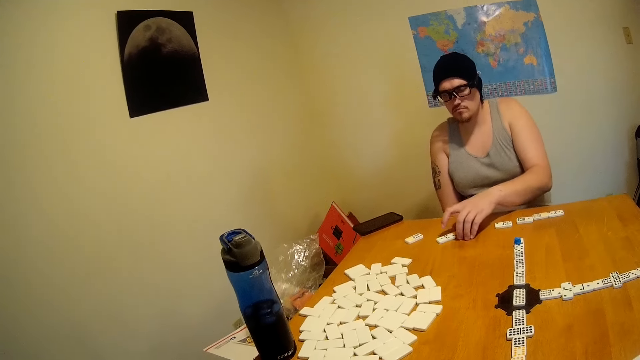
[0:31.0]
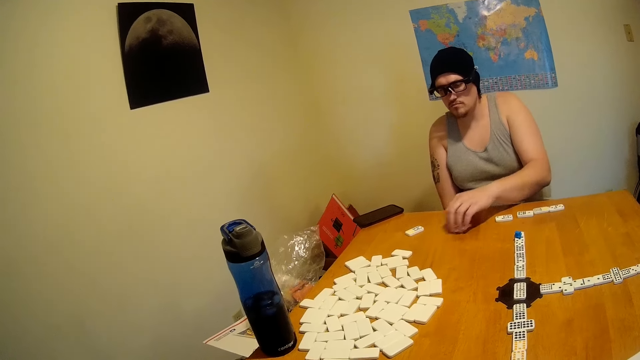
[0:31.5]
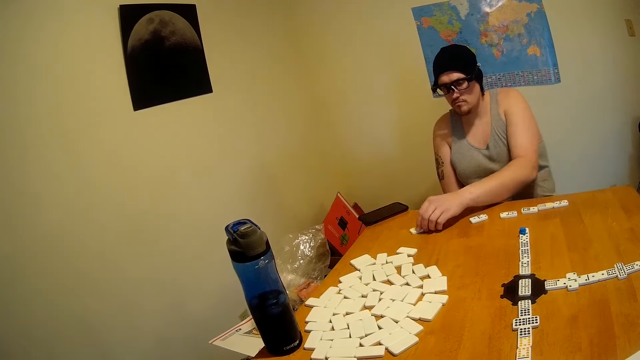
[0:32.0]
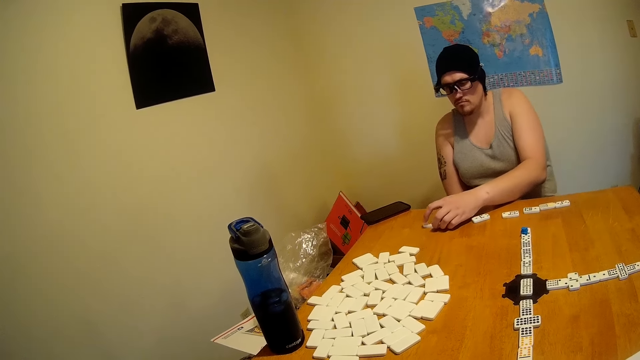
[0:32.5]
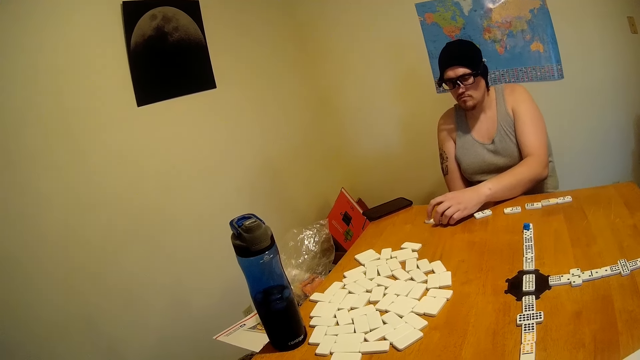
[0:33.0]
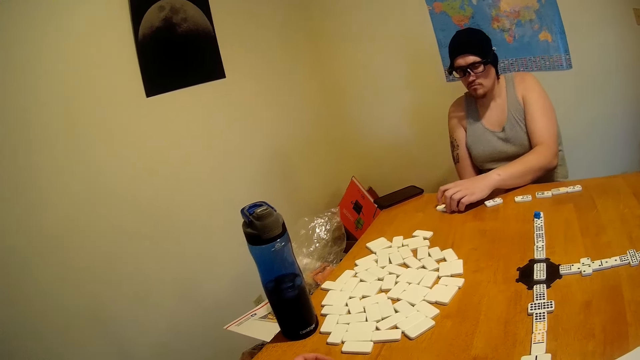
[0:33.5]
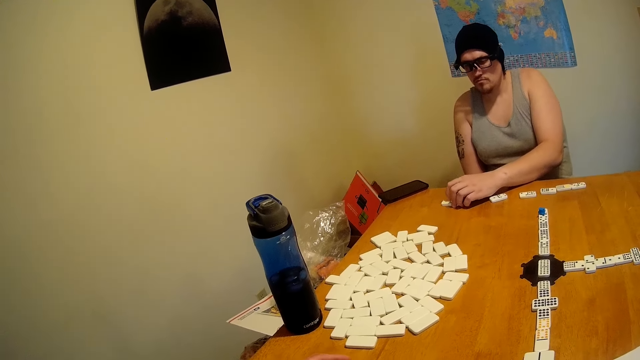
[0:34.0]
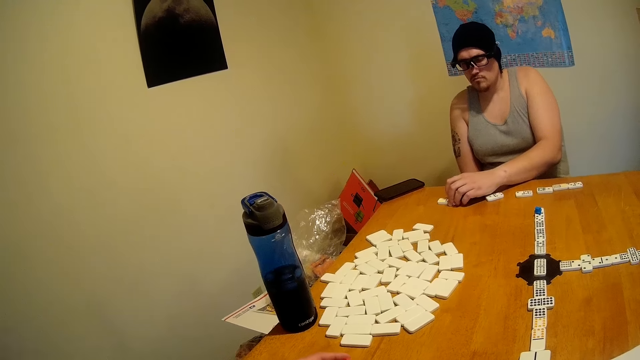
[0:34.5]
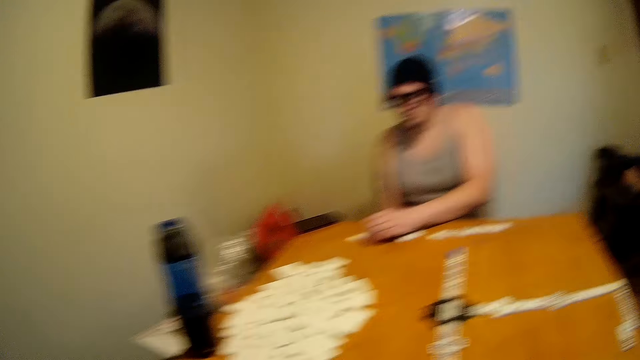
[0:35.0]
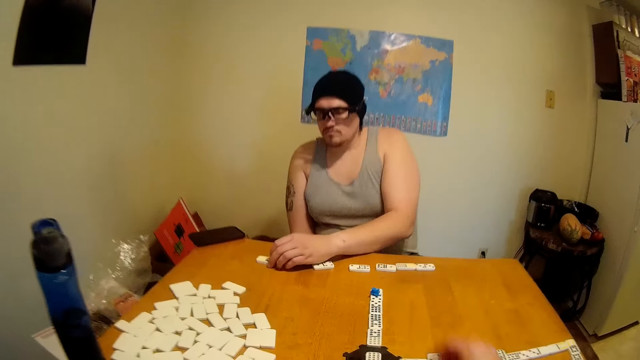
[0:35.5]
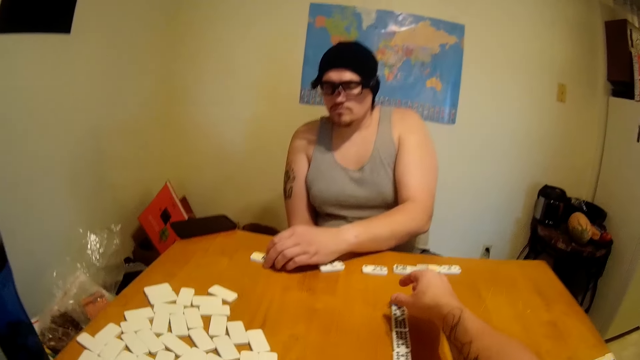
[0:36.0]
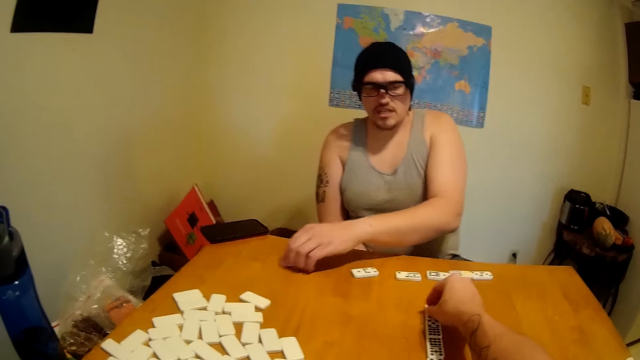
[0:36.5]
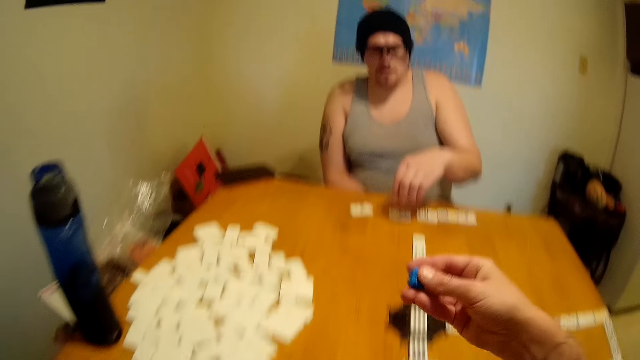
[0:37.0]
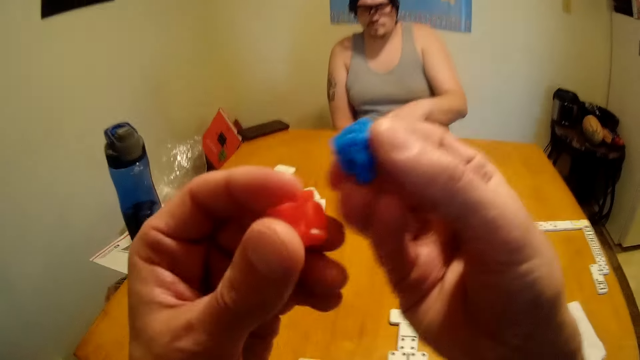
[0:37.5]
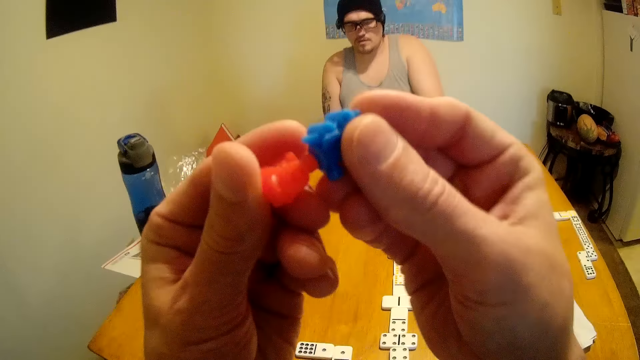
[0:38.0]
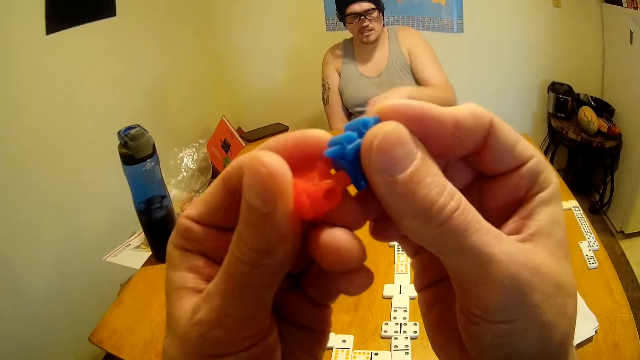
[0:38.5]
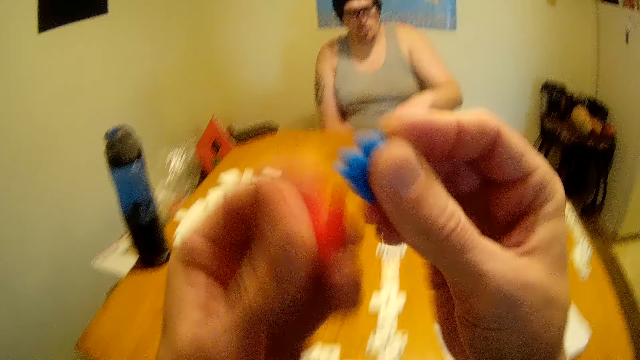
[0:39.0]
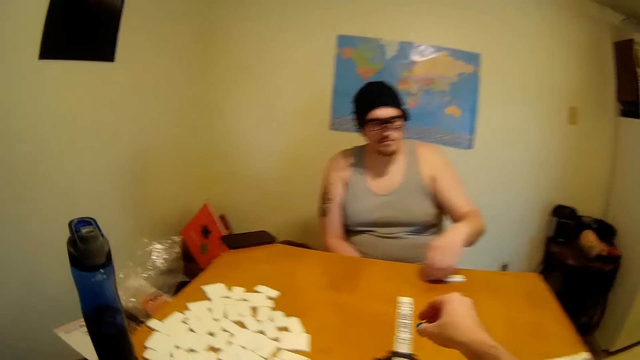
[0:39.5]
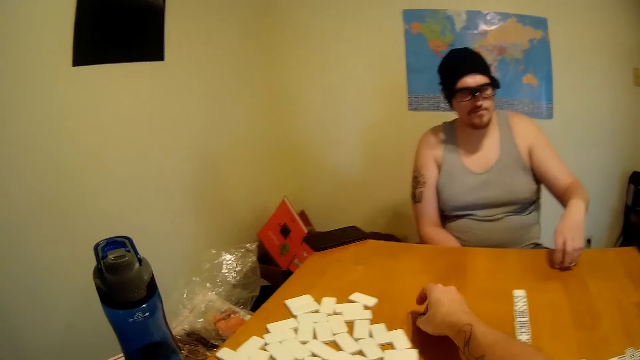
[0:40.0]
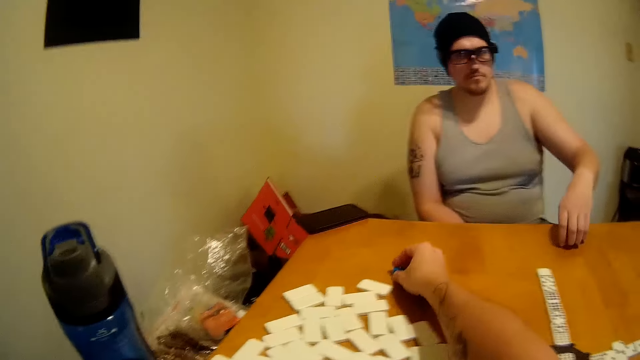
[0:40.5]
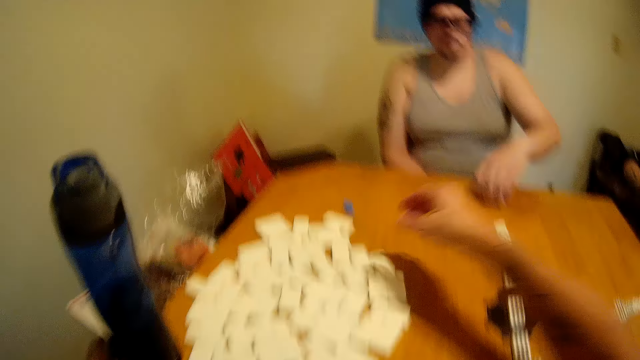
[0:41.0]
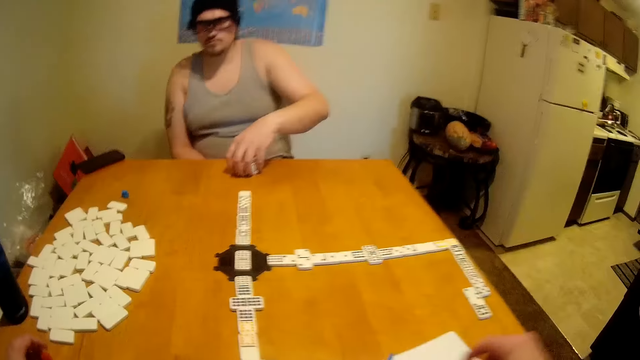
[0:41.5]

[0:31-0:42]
The man arranges the domino. The camera wearer looks around. They pick up a dice on a table. The man puts the dice together. The camera wearer fits the dice together. They put a dice on the table.

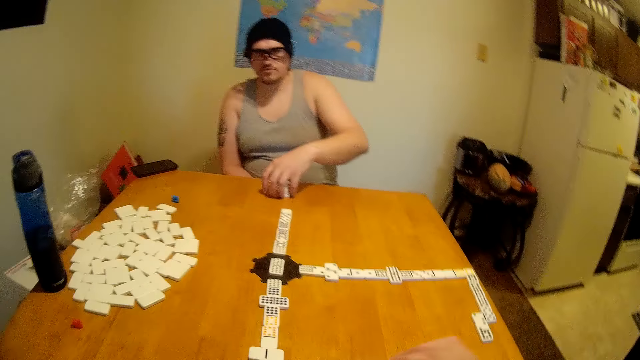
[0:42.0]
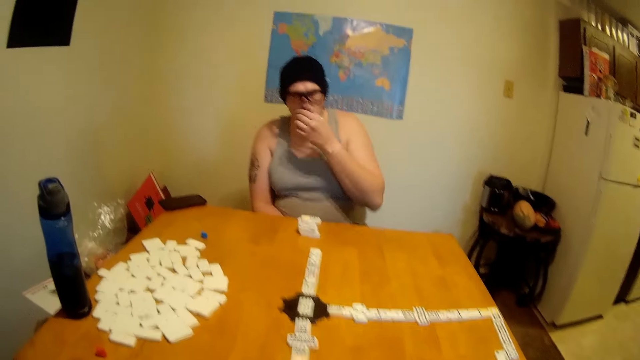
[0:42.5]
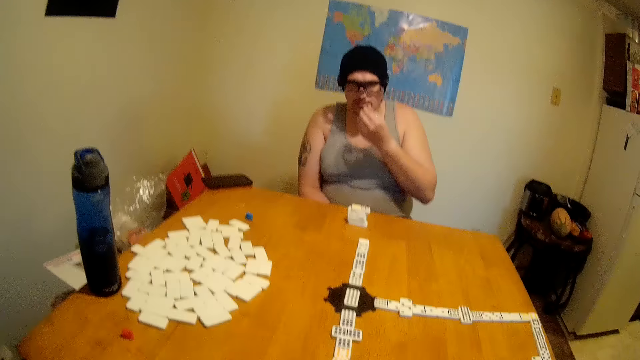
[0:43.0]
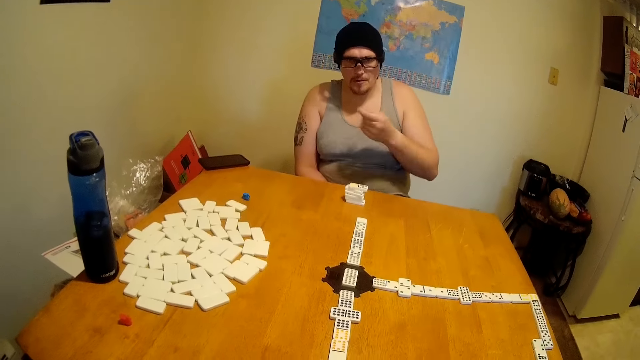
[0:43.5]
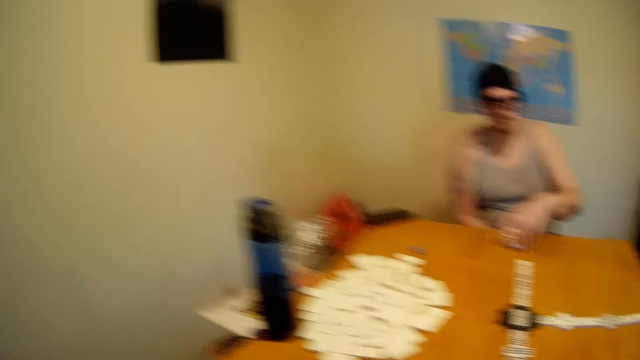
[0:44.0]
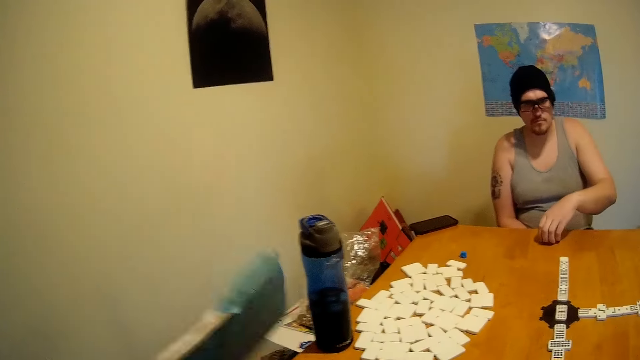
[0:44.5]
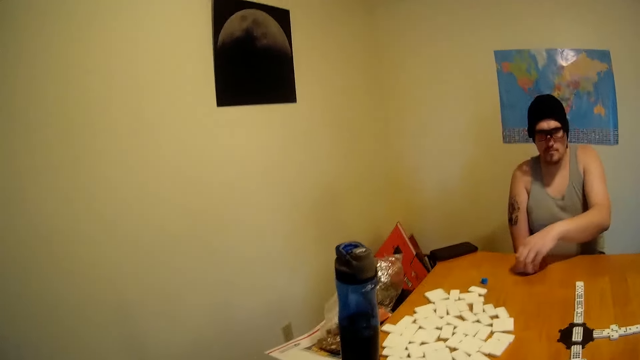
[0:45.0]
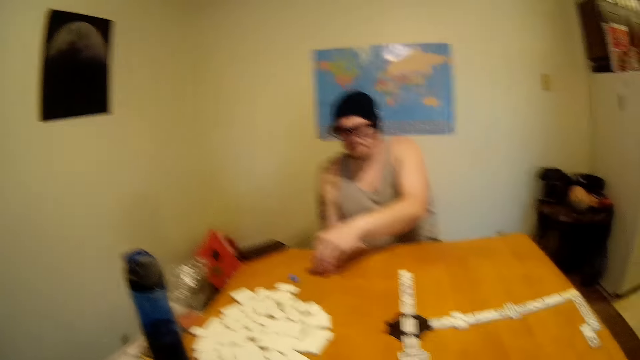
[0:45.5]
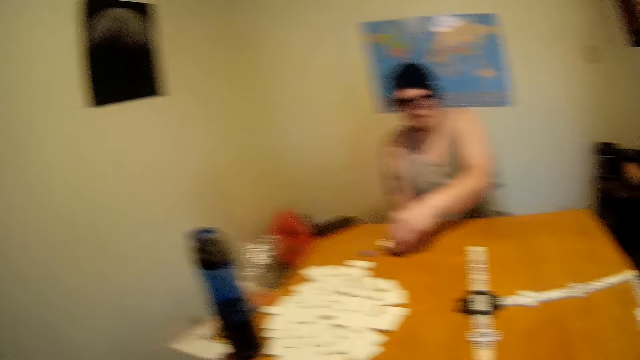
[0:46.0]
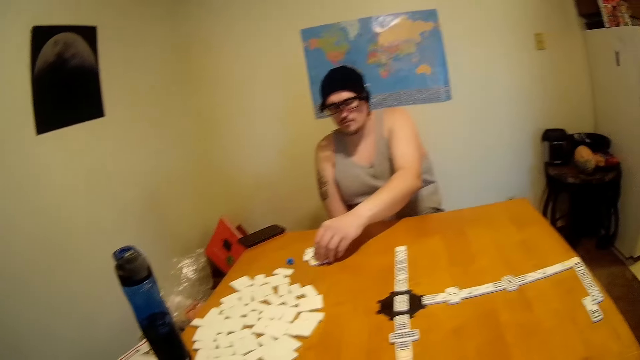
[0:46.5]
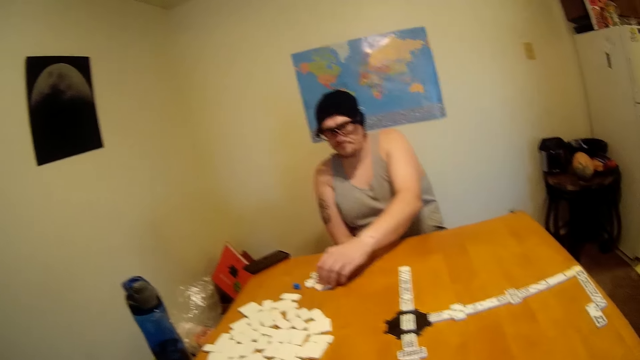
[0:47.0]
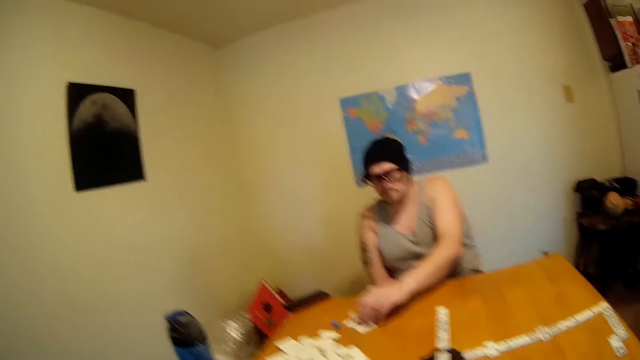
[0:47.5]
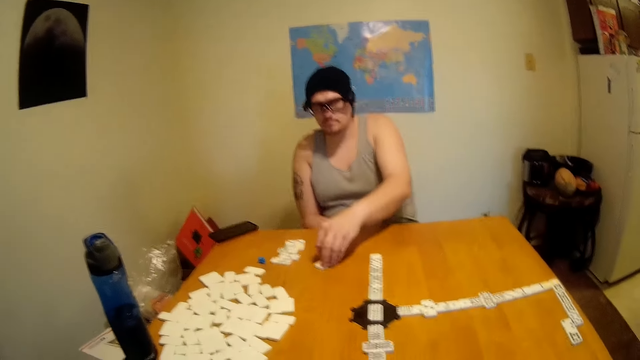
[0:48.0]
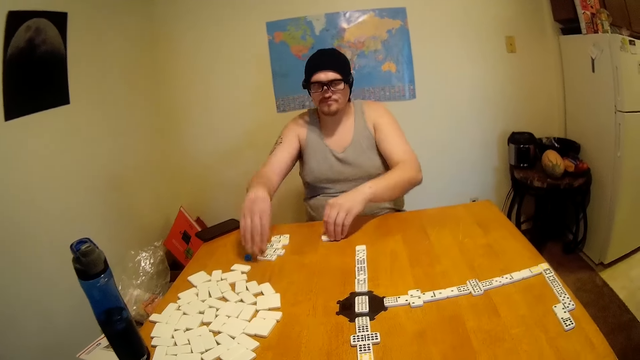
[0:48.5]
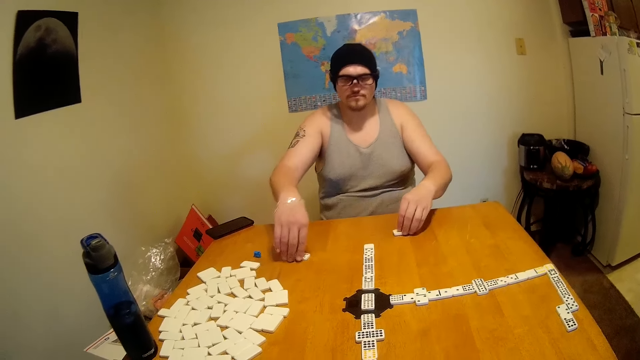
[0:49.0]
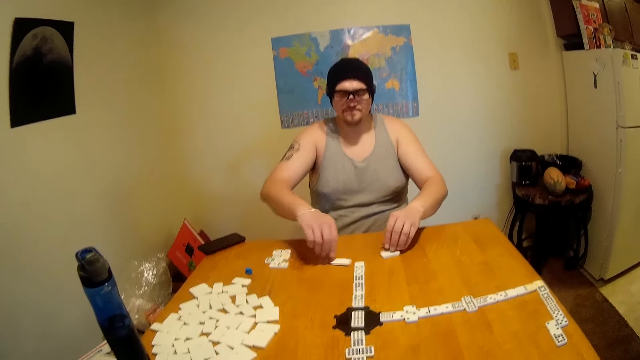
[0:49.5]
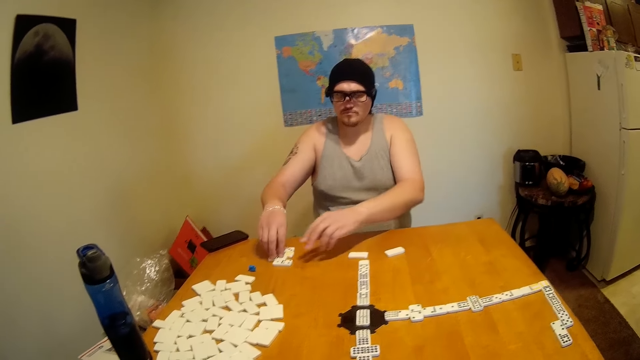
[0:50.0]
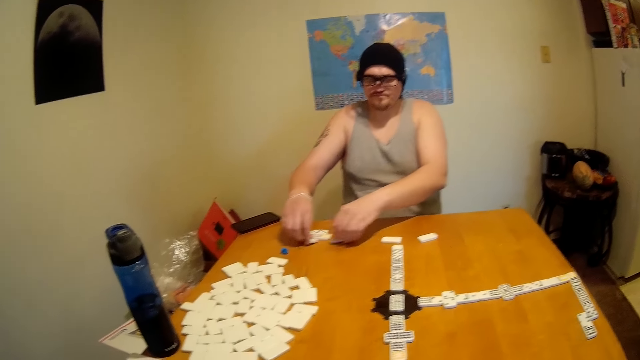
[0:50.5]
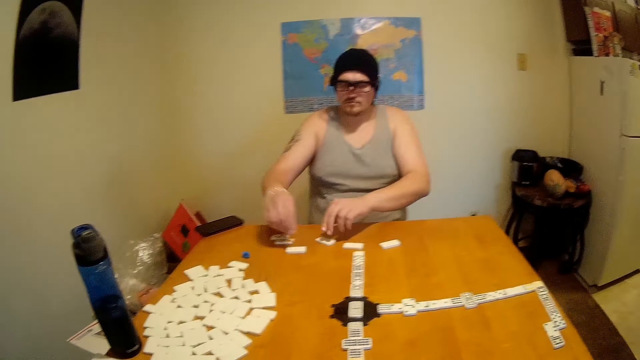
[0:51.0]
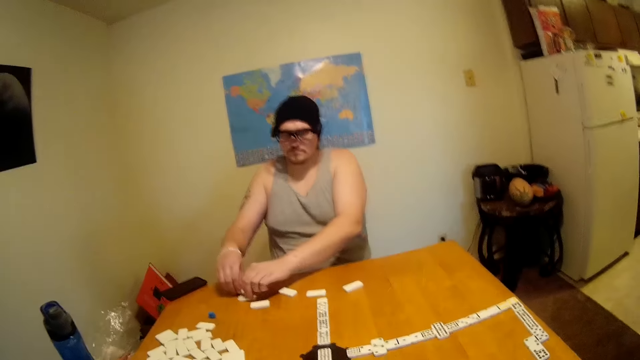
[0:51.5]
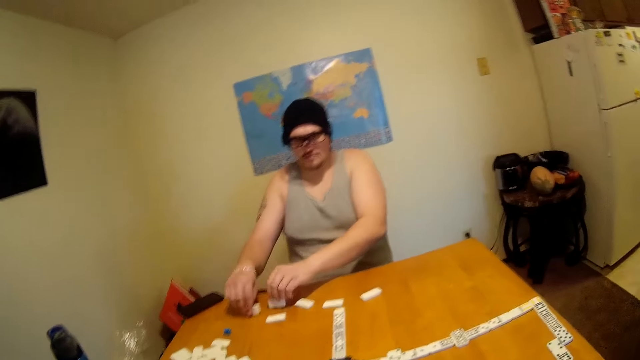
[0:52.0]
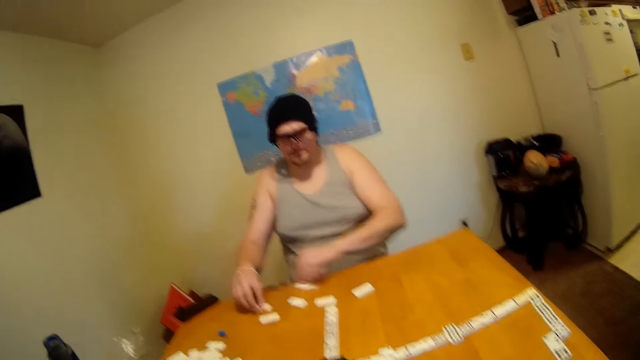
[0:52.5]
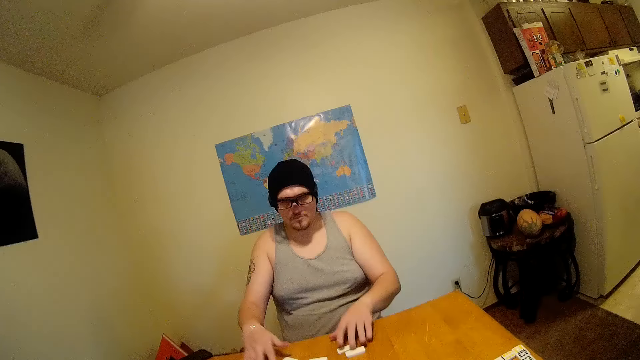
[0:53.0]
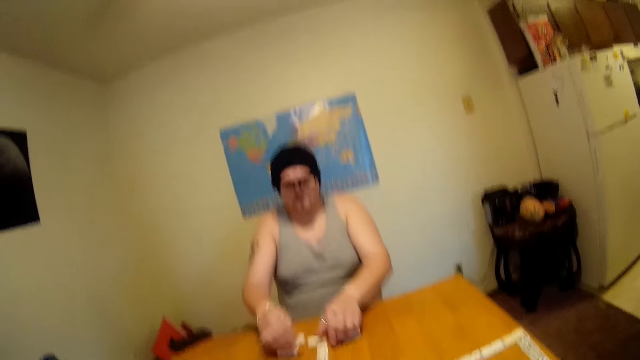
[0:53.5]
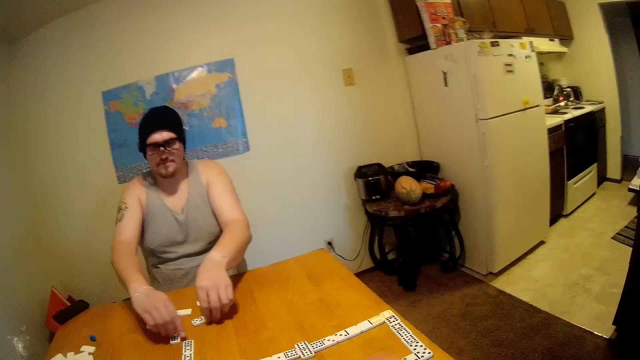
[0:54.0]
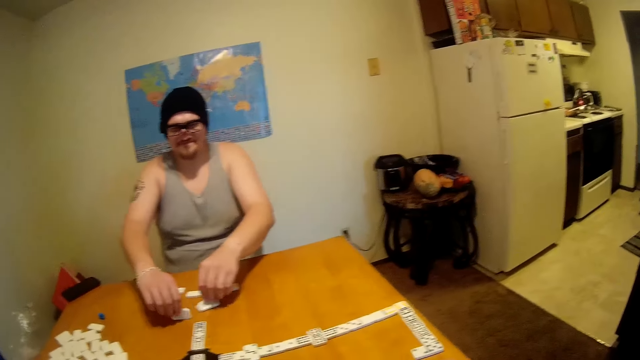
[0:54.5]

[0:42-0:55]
The man arranges the domino. The camera wearer writes in the book. The man touches the face. The camera wearer talks with the man and lifts a hand. The man moves the dice on a table. The camera wearer looks around. The man arranges the dice on the table. The man moves the domino. The camera wearer looks around. The man plays a dominoes game.
